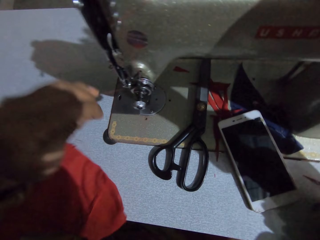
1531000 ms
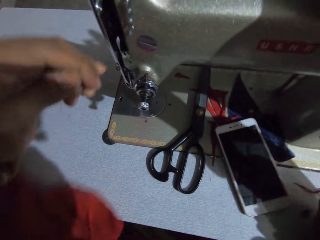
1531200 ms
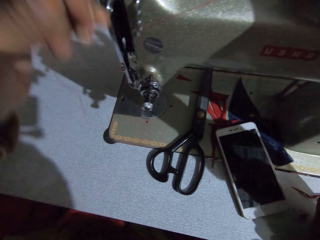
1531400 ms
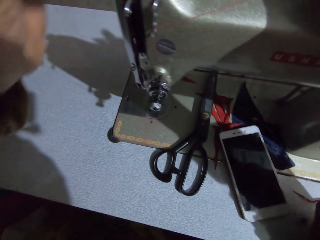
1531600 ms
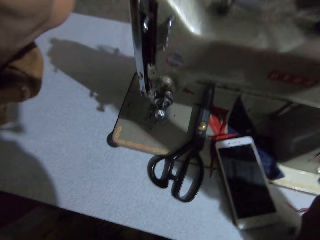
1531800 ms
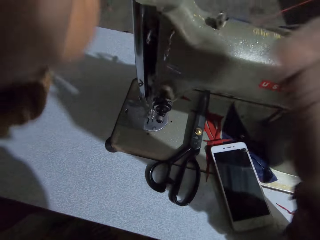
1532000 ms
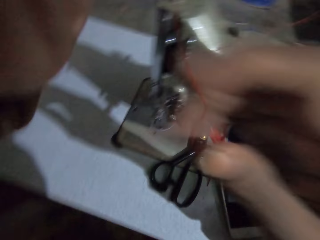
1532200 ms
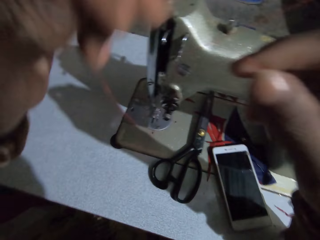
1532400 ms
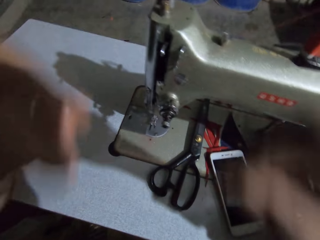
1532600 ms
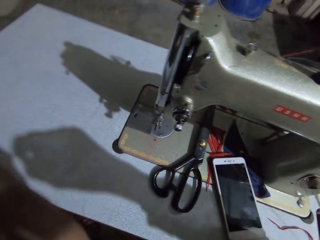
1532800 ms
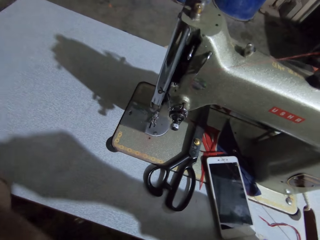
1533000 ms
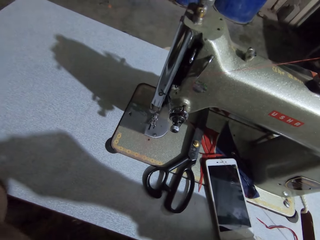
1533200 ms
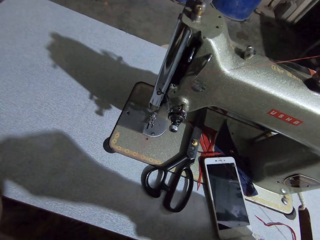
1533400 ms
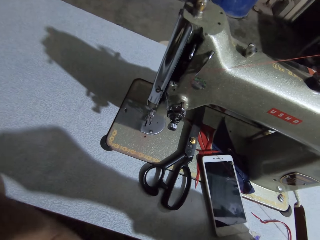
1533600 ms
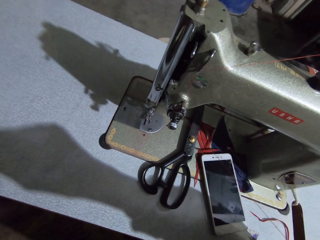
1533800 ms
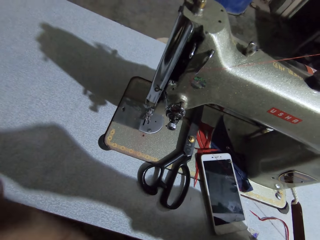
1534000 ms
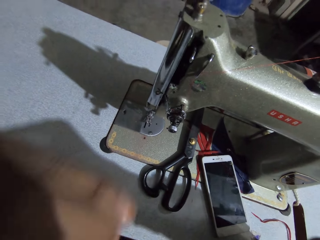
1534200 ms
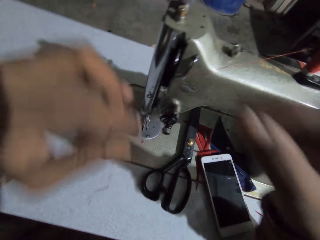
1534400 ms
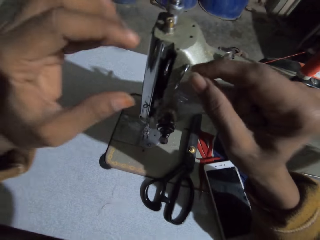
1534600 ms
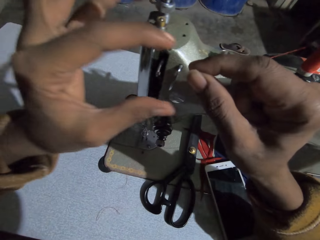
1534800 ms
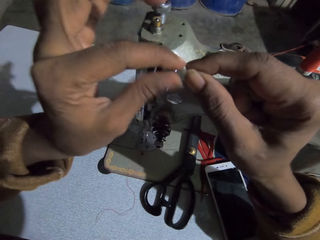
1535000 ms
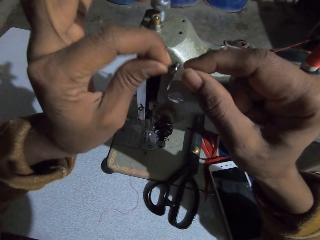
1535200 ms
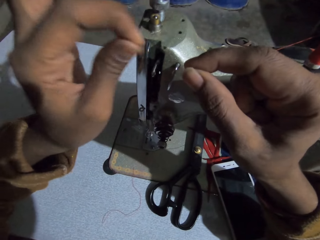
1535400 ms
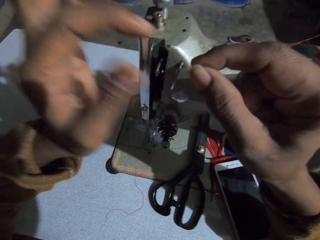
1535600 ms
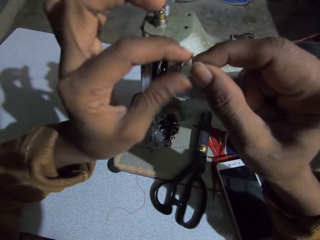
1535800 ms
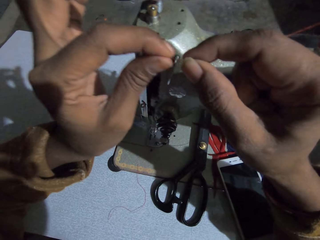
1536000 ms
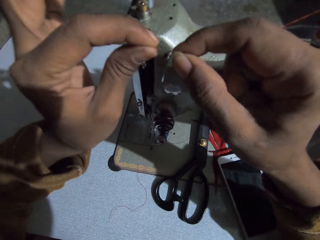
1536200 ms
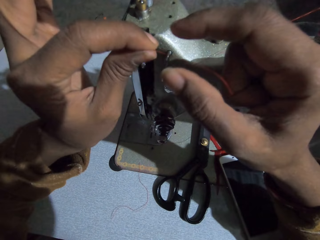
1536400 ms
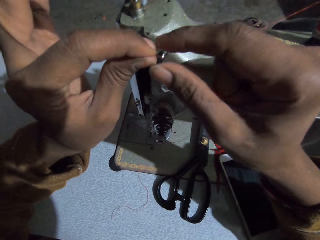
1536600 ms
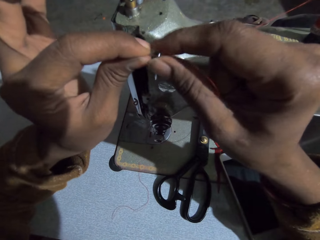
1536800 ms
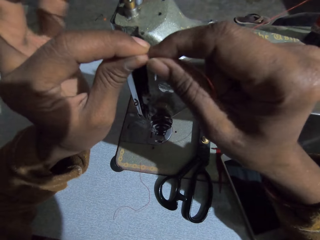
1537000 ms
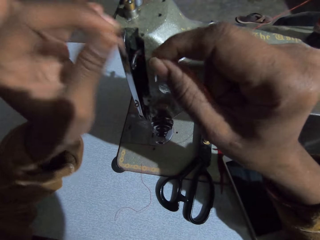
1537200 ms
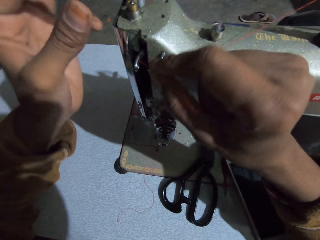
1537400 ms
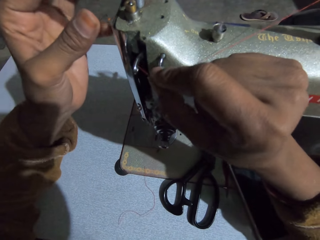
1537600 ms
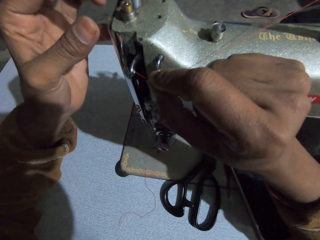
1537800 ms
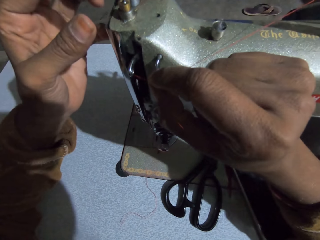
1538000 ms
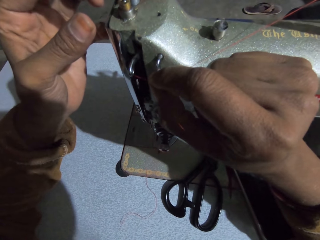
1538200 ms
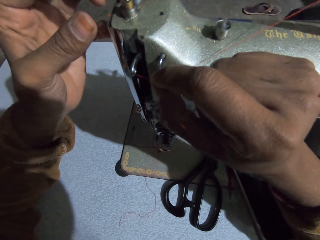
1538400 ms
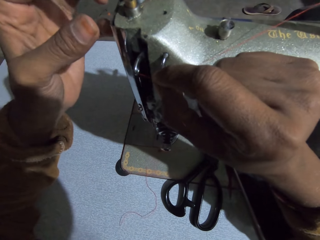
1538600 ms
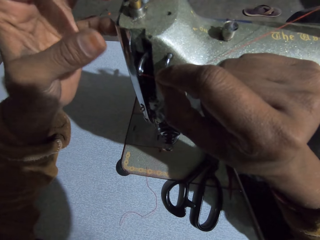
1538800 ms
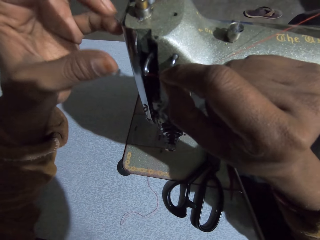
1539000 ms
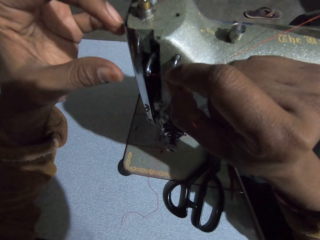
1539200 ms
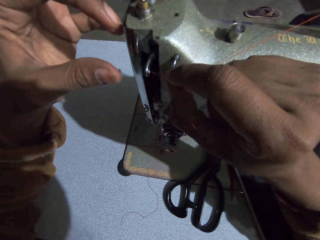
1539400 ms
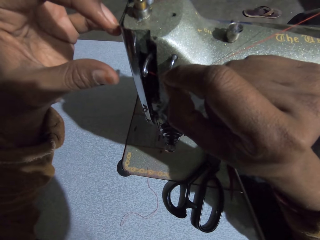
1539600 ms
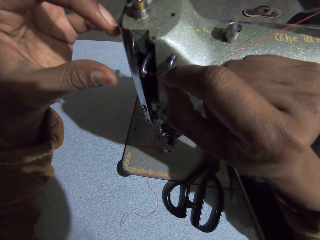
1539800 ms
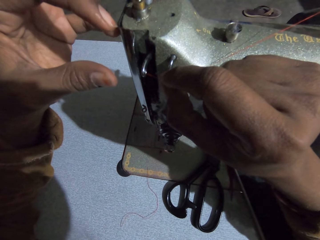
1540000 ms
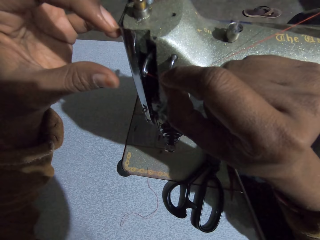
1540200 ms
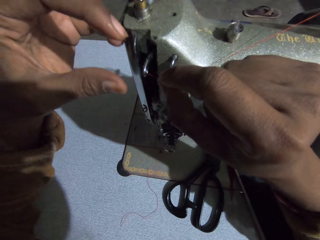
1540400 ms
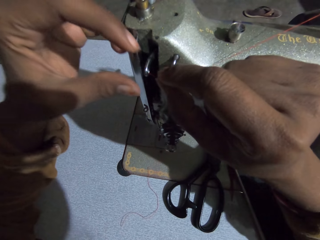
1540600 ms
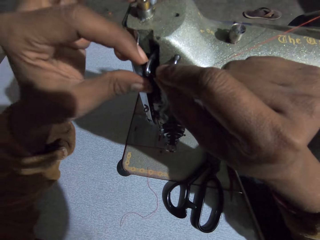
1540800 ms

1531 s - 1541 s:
The camera wearer lifts up the hand. They put the thread in the mouth. They touch the thread with the left hand. They insert the thread in the sewing machine.

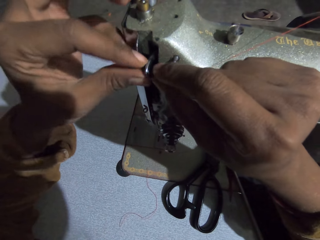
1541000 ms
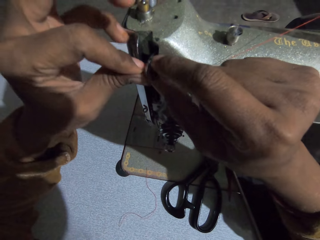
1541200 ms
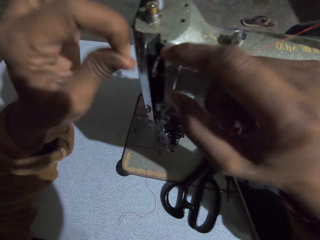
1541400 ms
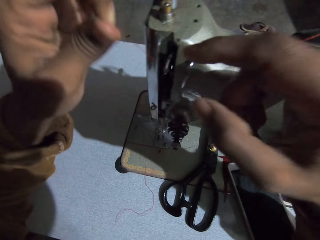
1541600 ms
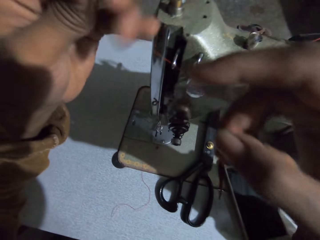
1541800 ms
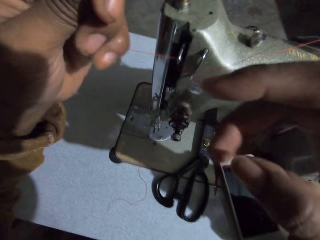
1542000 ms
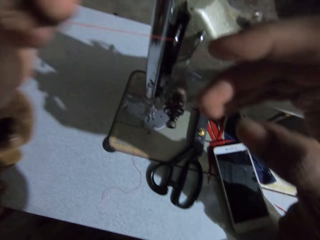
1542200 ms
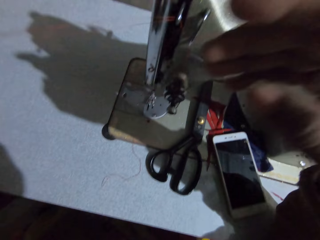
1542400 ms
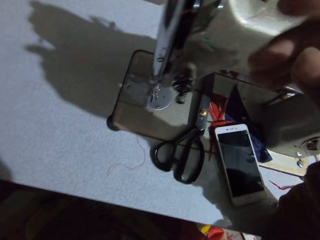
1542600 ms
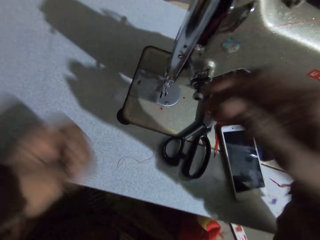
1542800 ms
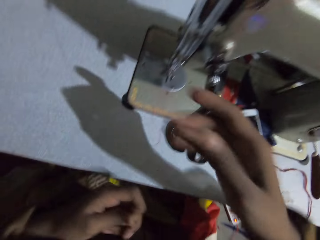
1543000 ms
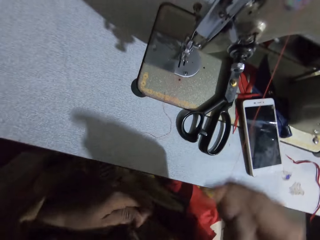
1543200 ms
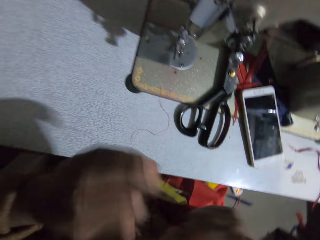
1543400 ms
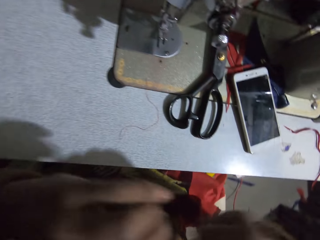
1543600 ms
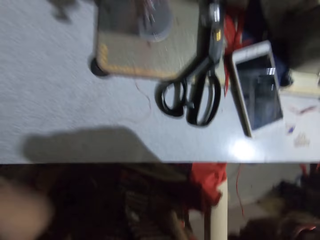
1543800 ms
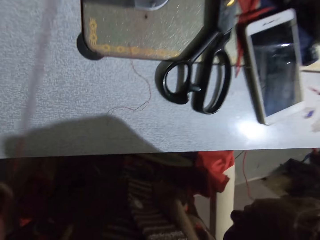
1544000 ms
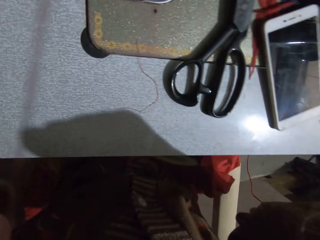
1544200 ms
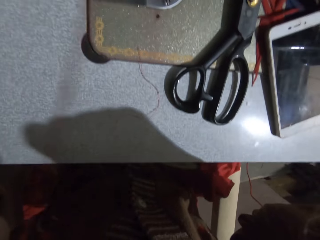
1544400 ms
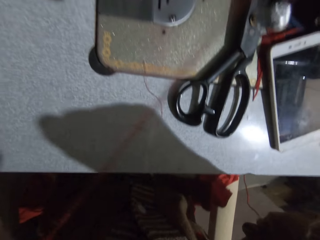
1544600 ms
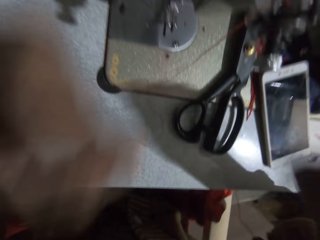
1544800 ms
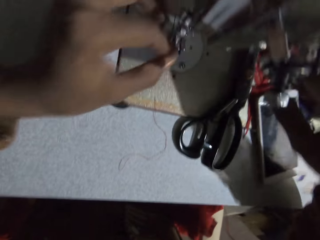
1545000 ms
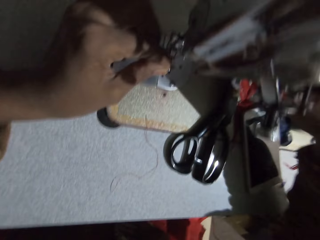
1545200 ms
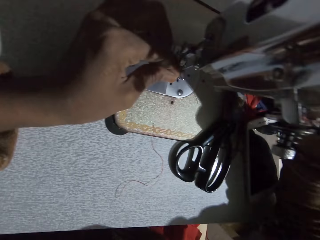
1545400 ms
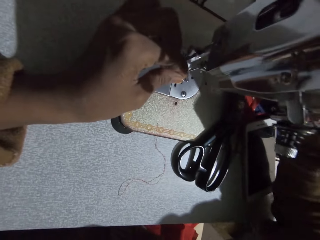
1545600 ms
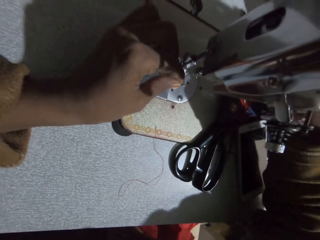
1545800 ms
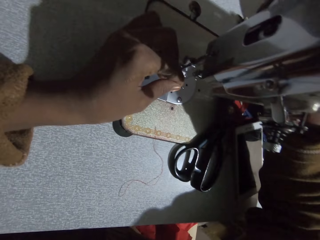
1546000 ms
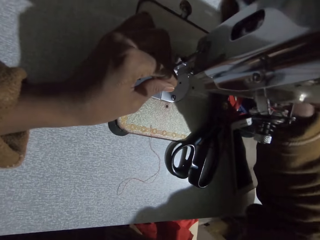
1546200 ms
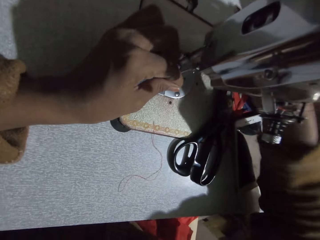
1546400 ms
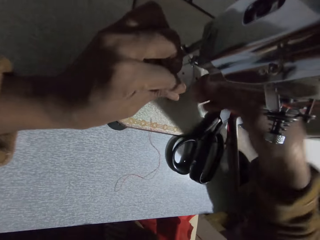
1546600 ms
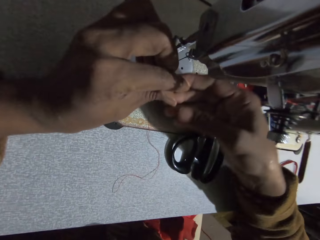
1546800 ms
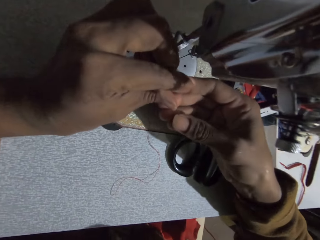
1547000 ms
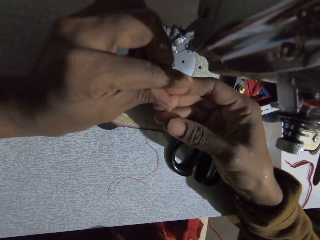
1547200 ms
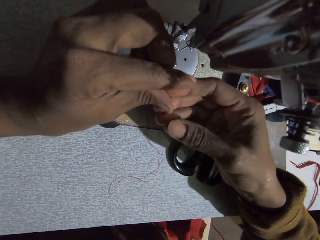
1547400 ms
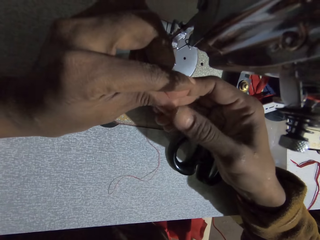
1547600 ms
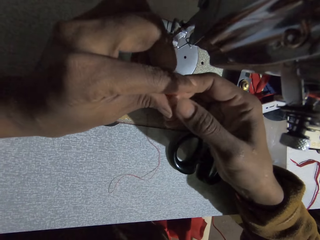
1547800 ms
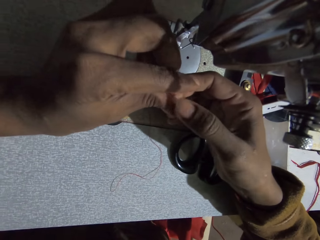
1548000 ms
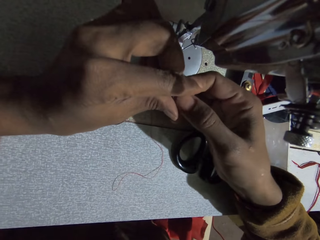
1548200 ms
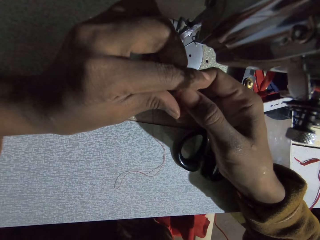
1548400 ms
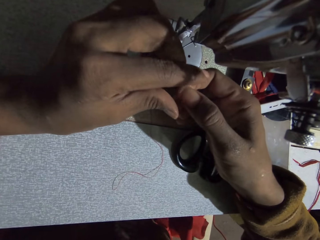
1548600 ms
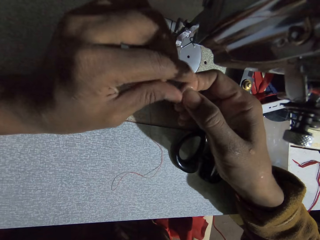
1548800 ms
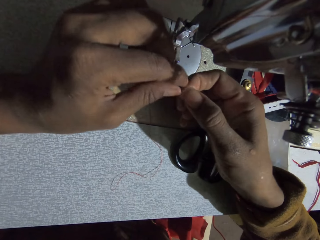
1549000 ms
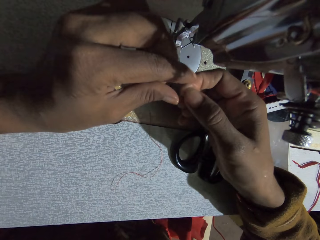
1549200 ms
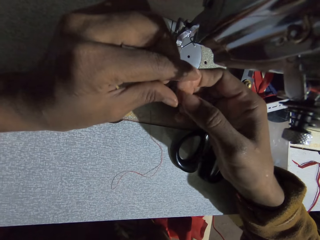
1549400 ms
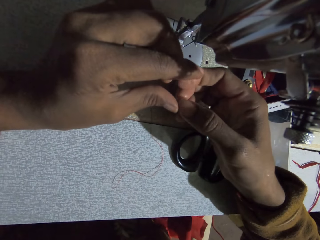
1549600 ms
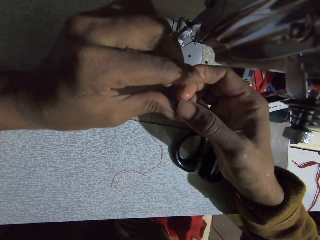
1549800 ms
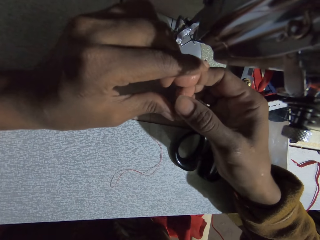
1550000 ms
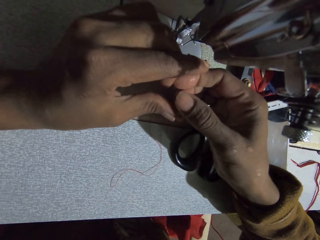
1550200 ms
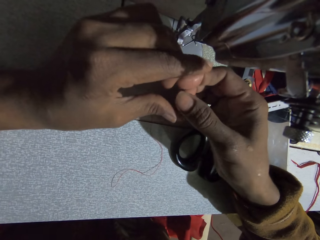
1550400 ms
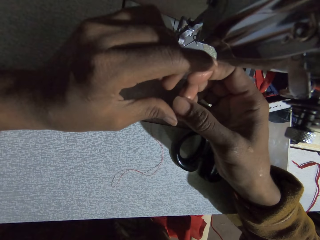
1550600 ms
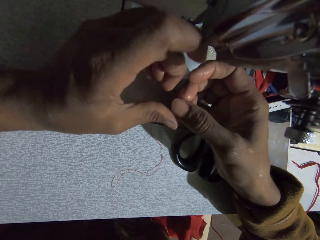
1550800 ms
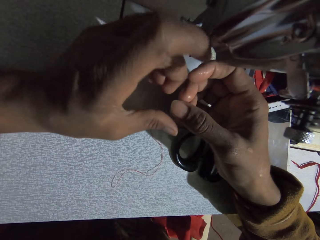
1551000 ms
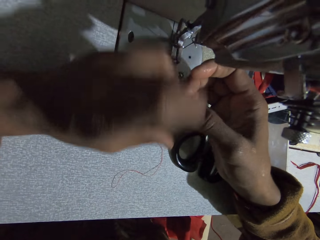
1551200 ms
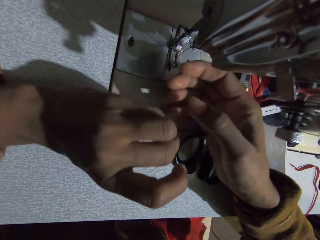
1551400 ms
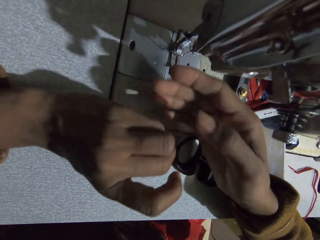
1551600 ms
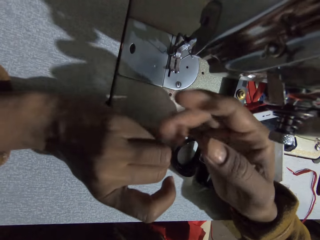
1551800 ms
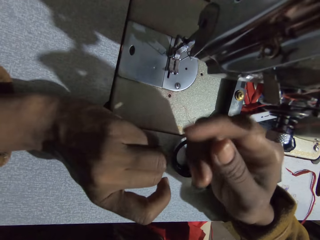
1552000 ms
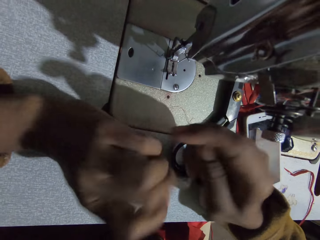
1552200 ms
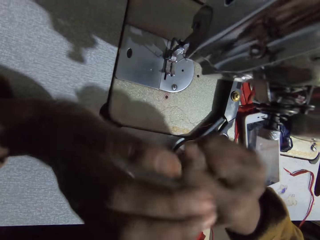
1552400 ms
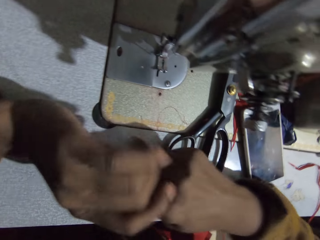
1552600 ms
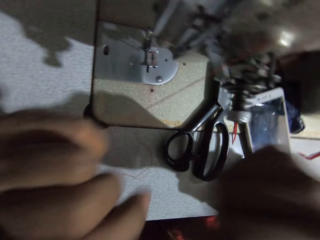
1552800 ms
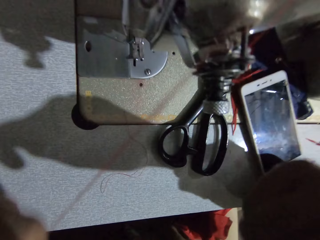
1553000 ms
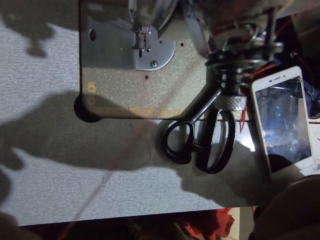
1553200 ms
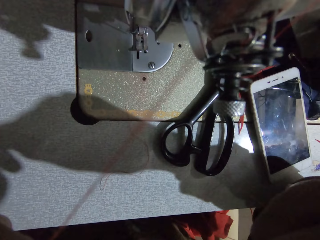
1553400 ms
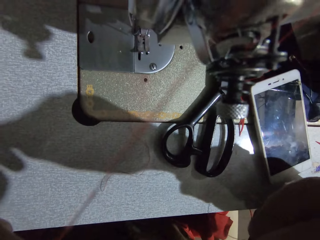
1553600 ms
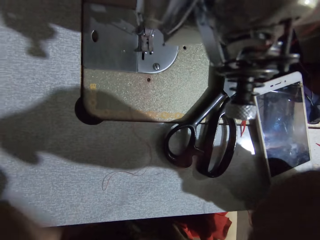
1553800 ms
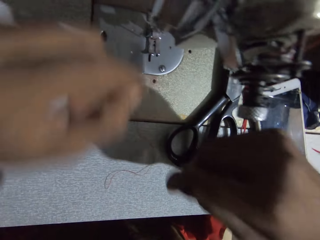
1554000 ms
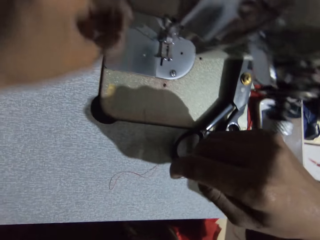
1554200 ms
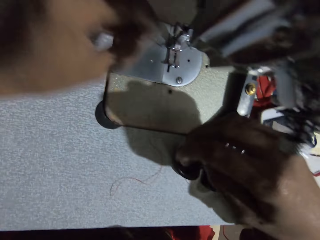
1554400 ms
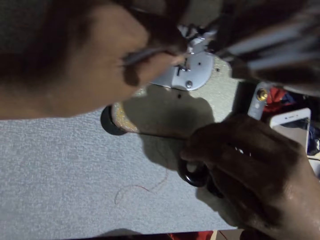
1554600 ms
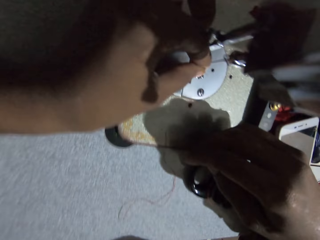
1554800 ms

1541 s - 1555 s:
The camera wearer pulls the sewing thread with hands on the machine. They hold the thread with the left hand. They hold the thread besides the needle. They thread the sewing machine. They hold the thread with the right hand. They look at the hands. They pull out the sewing thread with hands.
